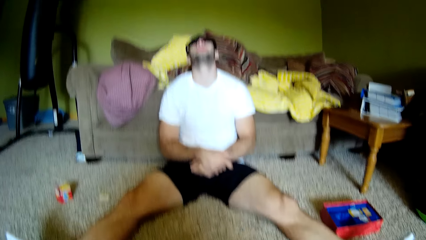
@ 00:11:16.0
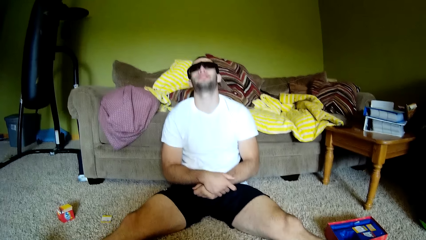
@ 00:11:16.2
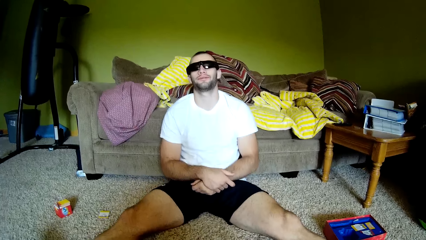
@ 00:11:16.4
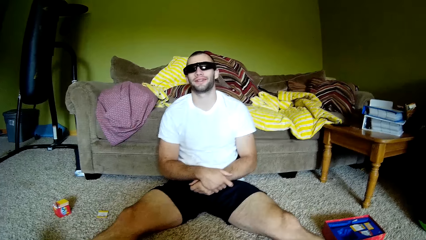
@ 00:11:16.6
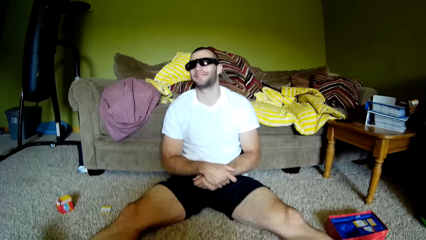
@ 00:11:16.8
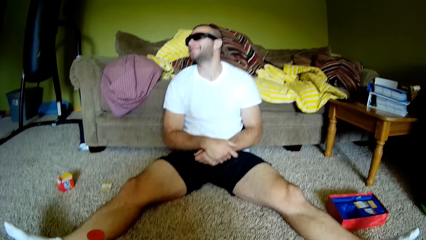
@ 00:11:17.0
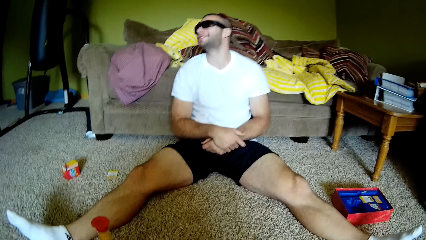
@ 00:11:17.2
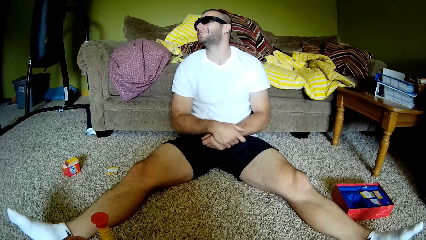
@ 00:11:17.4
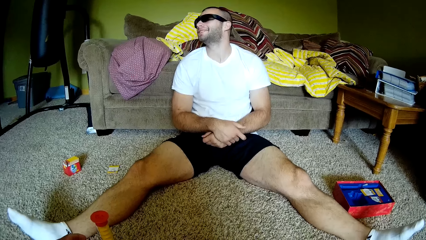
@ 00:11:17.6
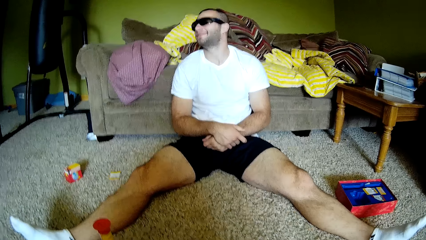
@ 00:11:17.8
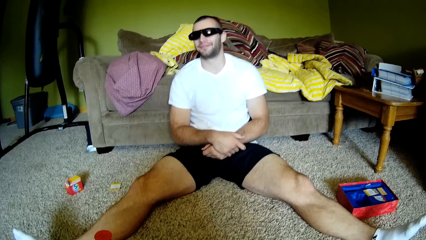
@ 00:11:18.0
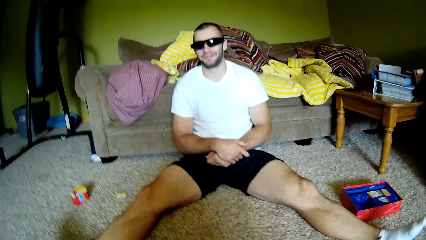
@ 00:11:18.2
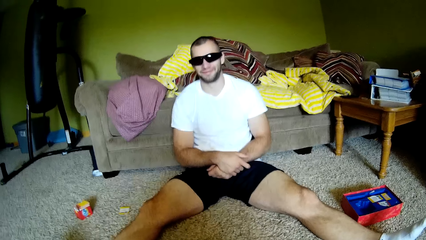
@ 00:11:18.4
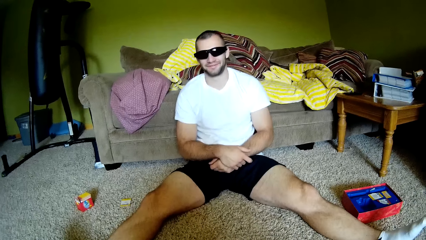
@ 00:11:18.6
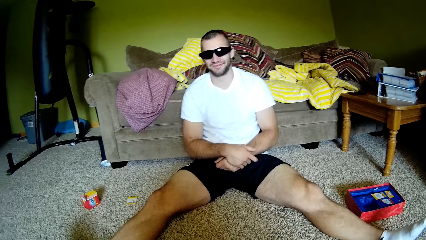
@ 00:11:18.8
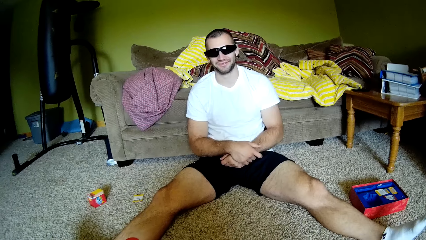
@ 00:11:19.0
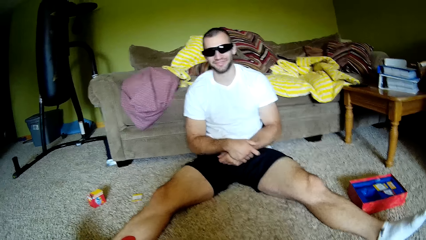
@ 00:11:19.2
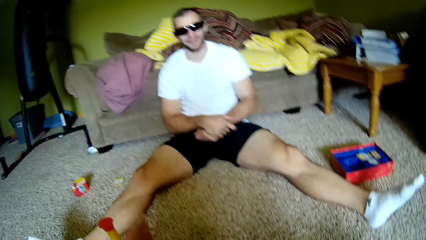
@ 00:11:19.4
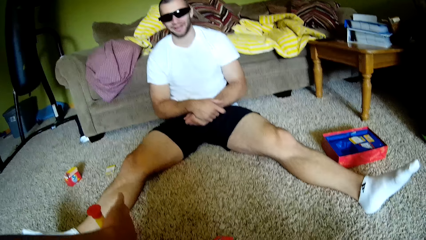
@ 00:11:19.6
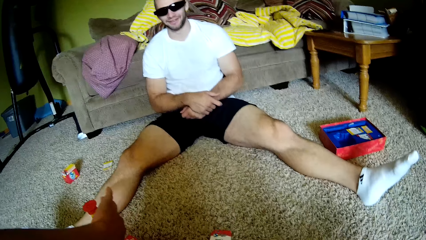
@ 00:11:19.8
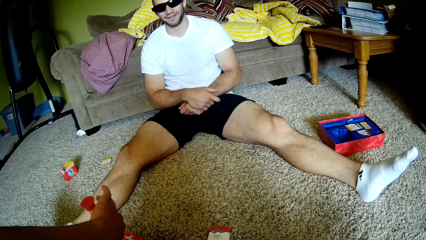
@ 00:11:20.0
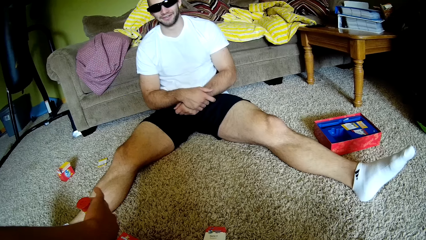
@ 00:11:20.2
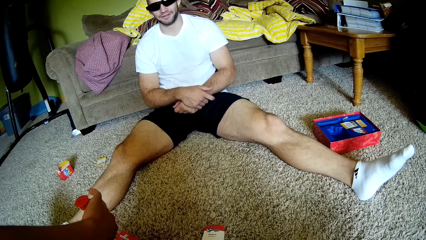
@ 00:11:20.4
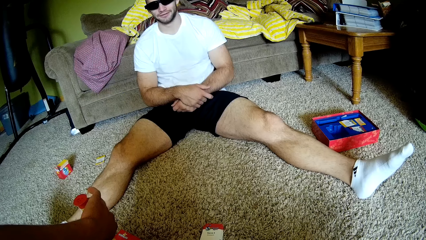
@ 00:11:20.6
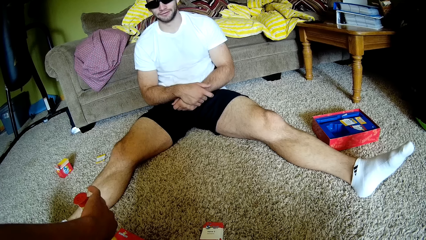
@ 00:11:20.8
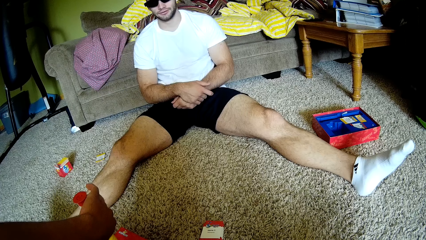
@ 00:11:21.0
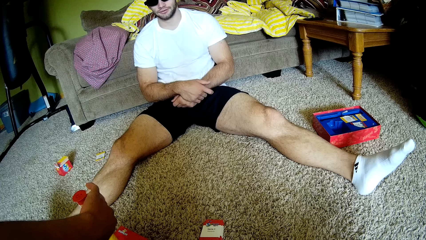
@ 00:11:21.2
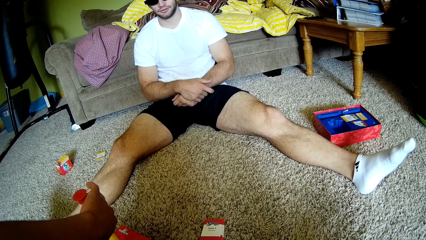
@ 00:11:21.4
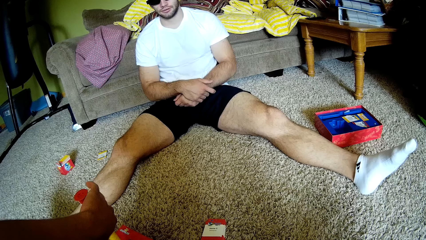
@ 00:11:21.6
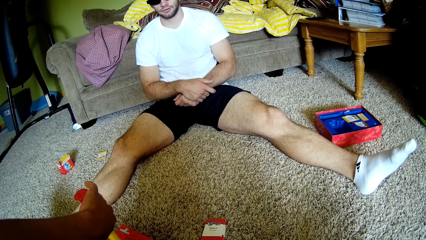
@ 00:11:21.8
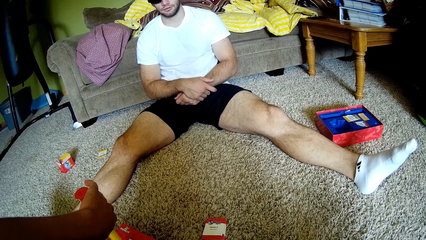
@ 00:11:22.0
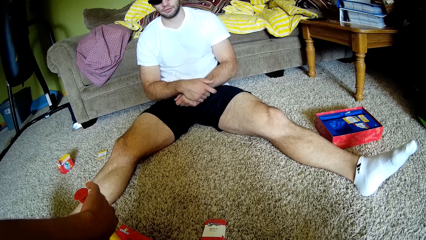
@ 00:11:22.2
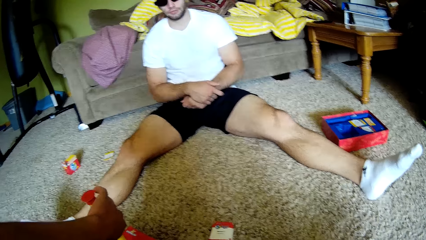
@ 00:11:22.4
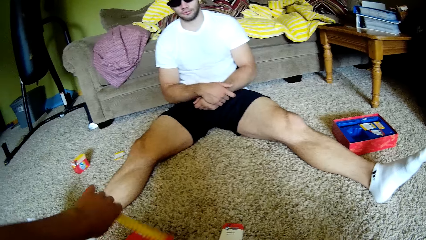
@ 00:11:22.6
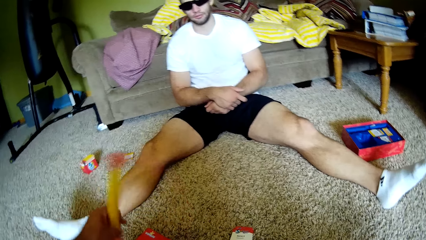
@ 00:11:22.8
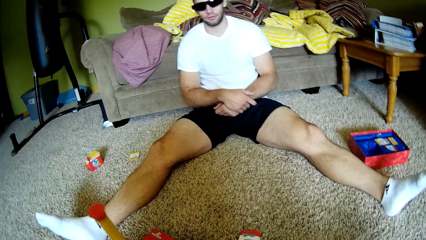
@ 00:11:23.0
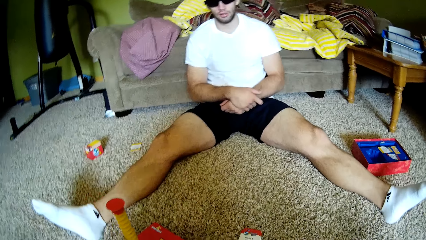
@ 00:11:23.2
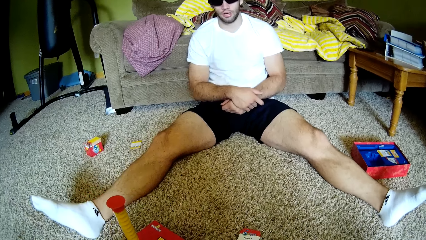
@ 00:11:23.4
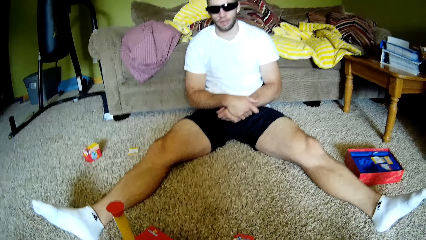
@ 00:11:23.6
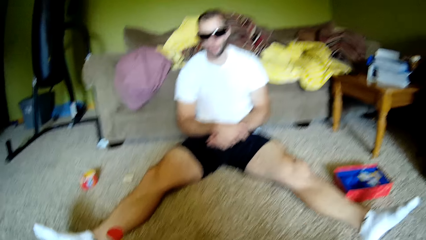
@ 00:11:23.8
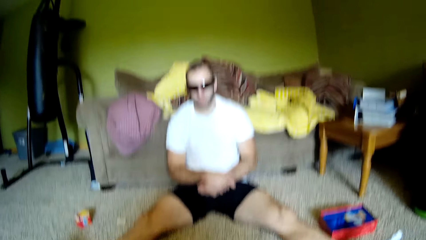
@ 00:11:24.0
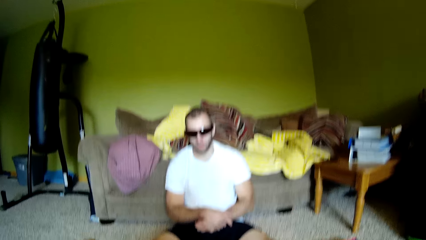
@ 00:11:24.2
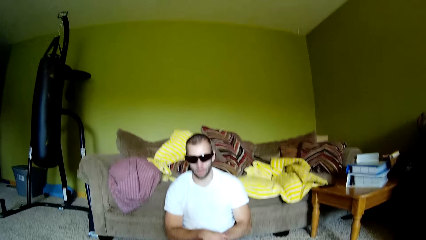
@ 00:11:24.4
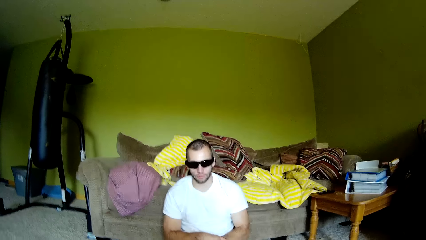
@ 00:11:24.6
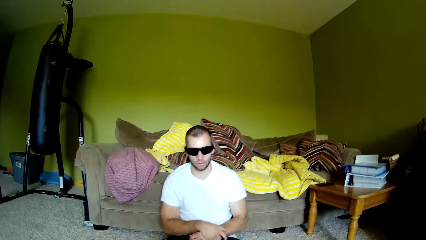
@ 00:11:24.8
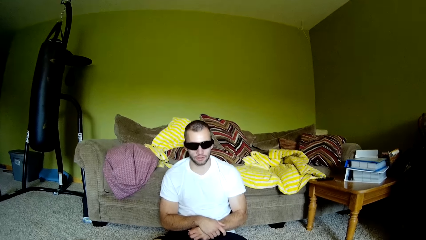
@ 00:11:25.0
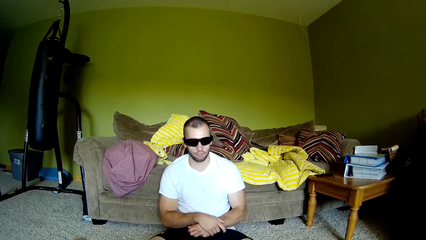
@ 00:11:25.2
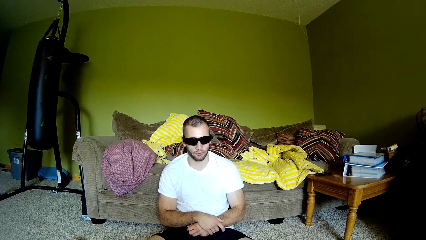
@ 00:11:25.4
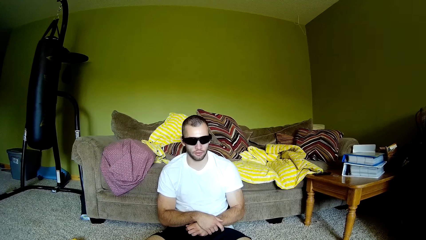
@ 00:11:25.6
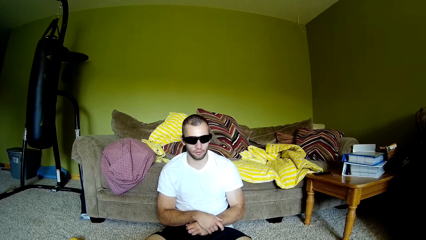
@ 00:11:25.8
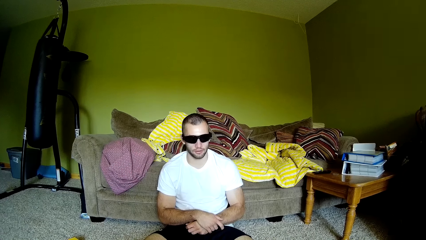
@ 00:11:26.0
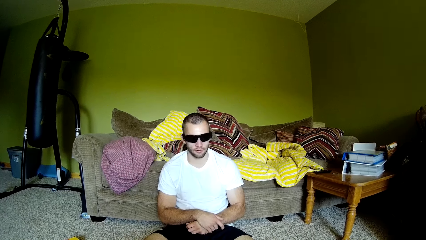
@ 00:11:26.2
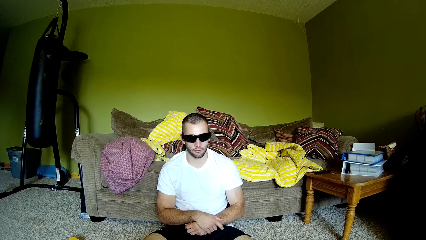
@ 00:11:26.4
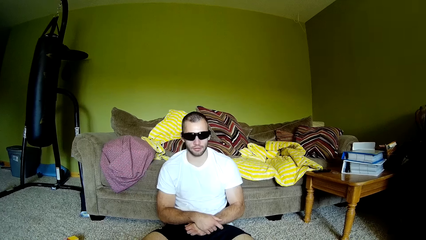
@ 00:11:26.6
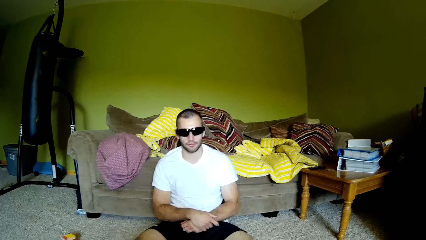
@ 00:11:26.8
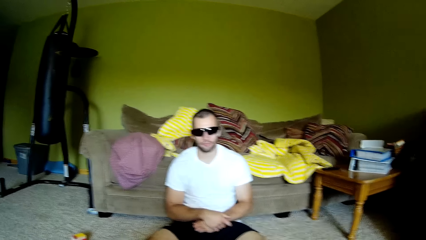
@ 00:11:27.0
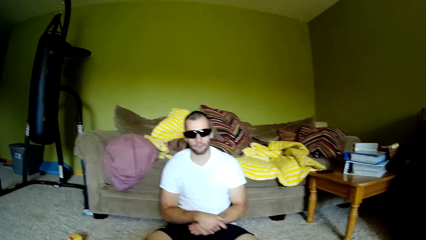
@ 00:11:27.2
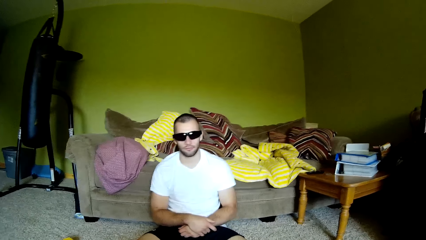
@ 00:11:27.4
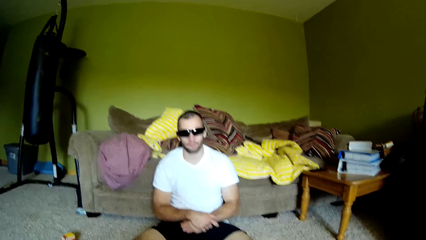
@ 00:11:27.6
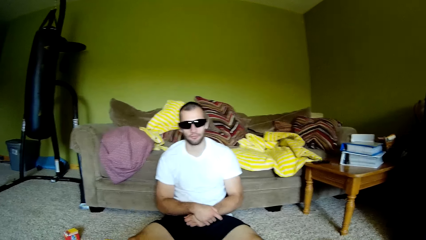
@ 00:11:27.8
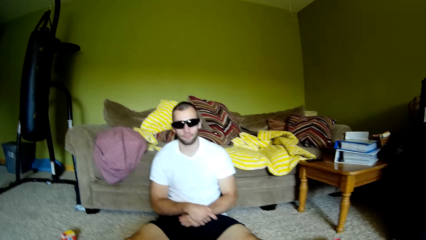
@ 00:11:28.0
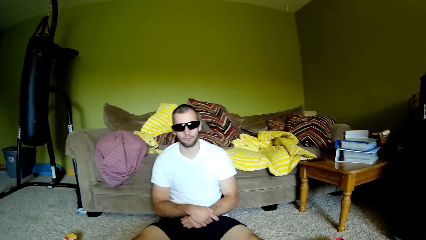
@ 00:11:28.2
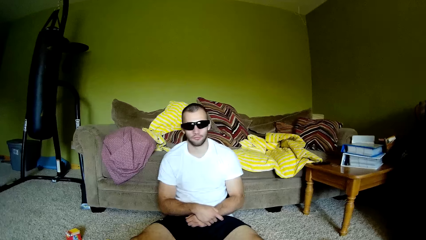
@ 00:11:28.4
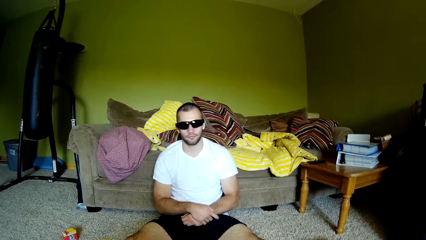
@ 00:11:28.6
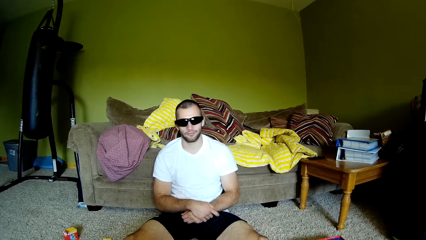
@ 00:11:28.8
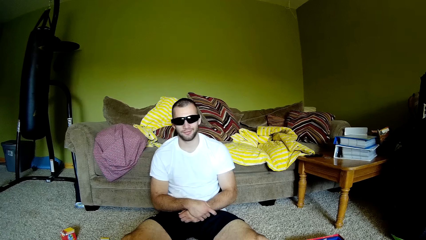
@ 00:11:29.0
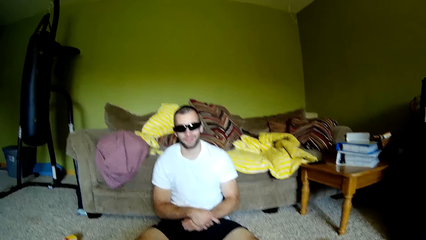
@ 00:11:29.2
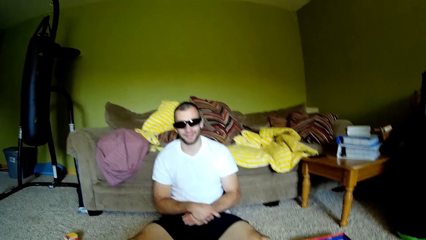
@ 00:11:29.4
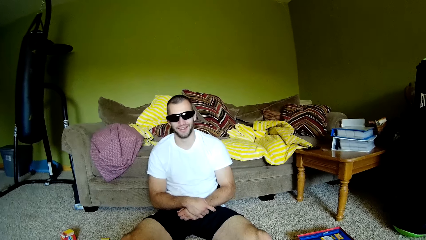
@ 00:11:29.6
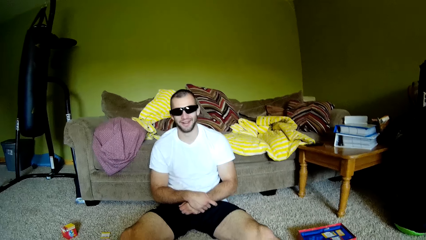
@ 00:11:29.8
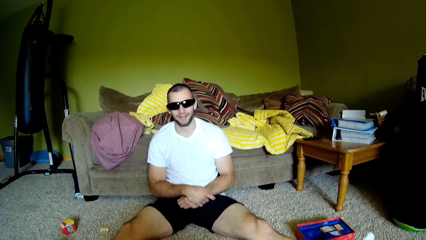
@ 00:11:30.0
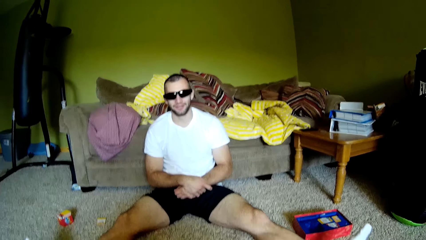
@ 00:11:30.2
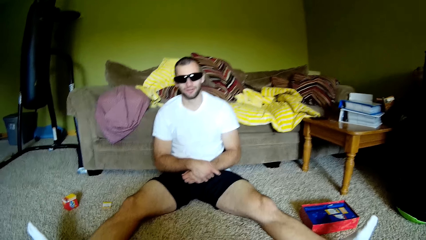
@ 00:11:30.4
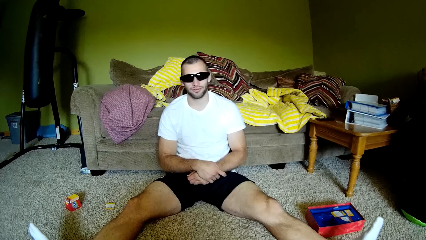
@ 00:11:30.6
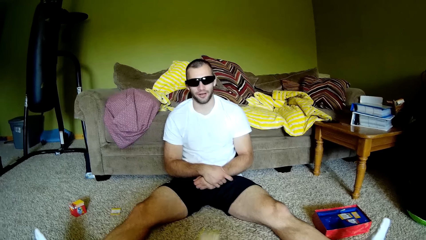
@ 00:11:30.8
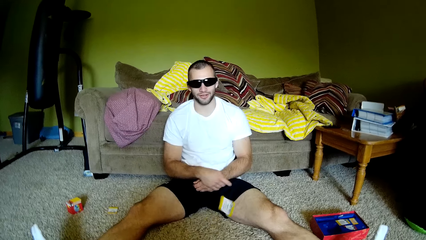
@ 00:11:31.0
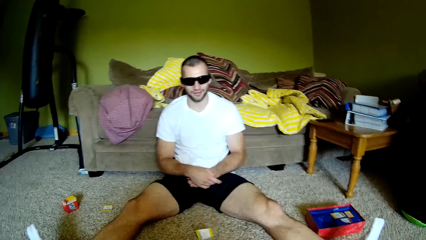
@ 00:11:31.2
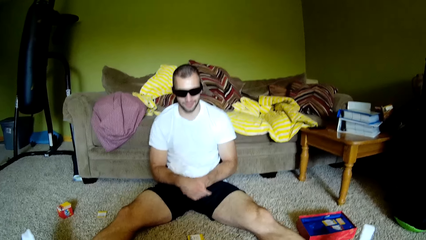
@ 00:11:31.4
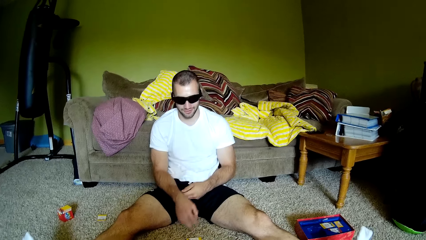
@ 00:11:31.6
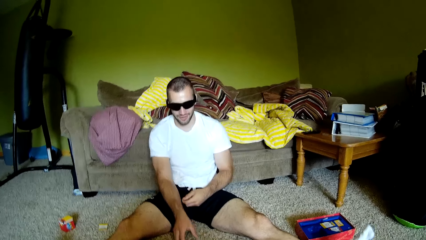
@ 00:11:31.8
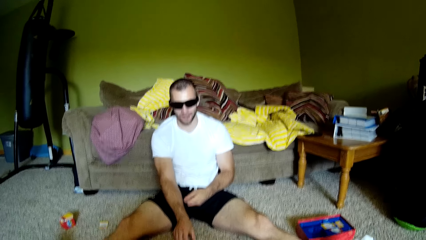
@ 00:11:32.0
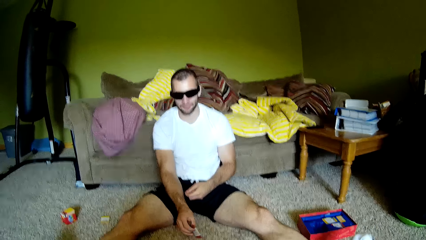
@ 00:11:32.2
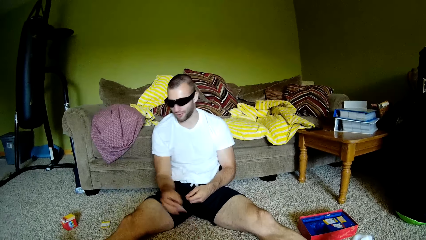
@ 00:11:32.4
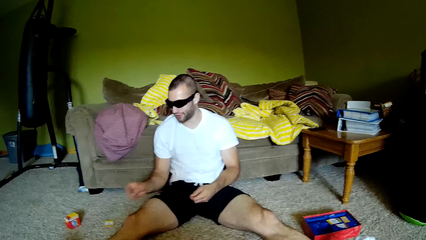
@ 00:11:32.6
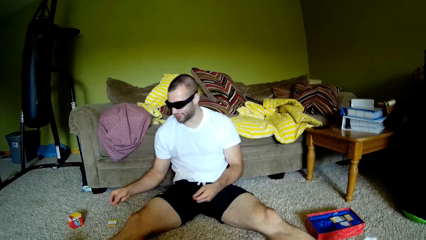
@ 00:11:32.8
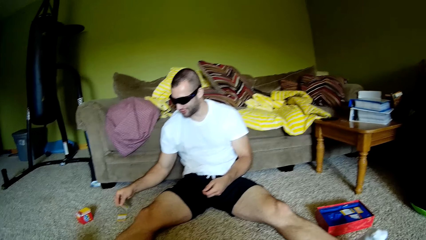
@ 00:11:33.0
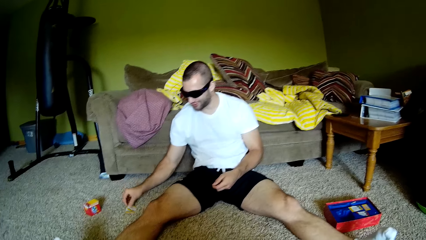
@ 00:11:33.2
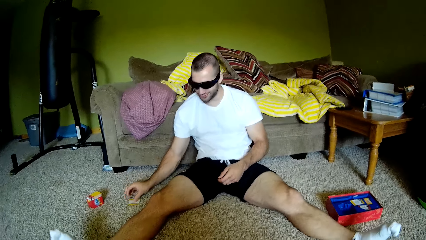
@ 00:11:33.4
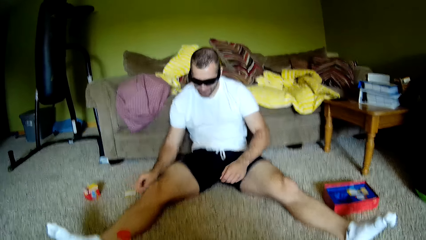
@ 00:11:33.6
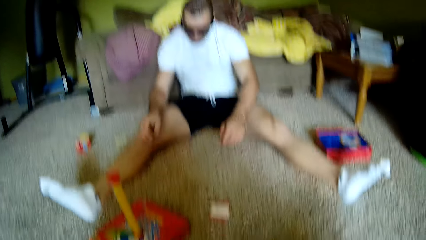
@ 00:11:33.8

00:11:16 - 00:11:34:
The camera wearer moves his hand. A man leans back against the couch. The camera wearer holds the yellow pole, reads from the card to the man, and flips the yellow pole. He converses with the man. The man speaks to the camera wearer. The camera wearer speaks to the man. He throws the card at the man. The man picks up the card from the floor.
